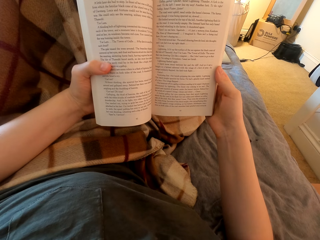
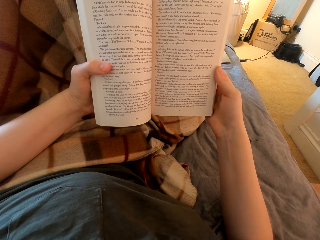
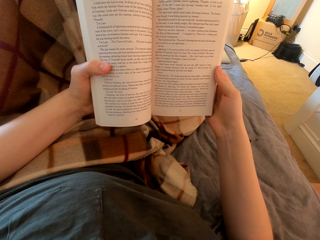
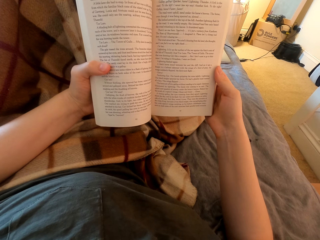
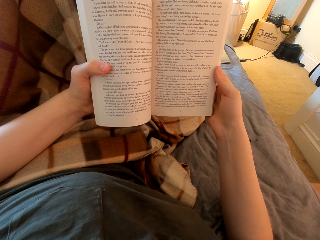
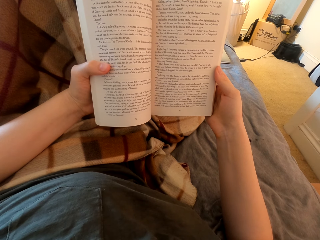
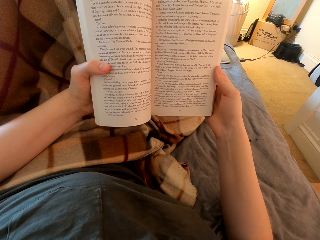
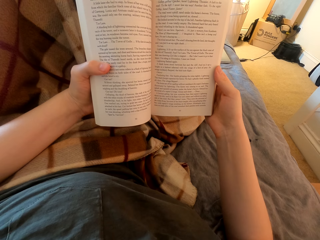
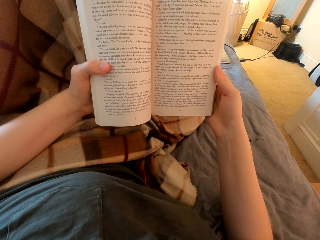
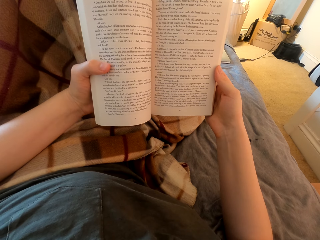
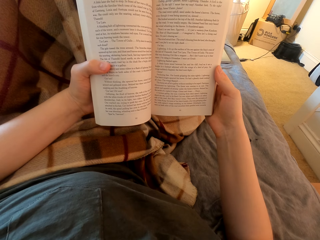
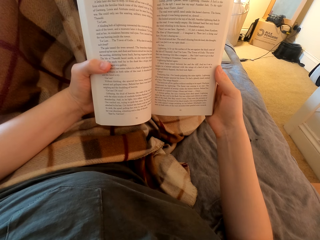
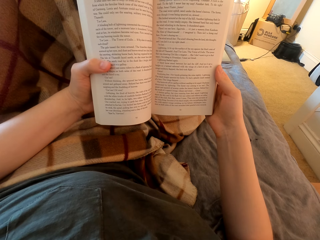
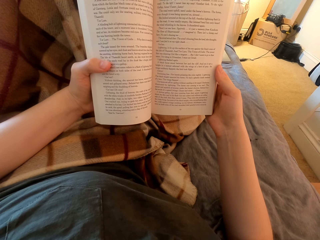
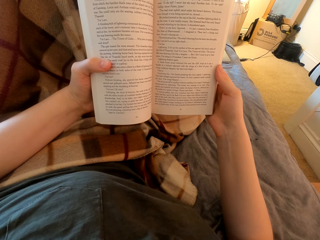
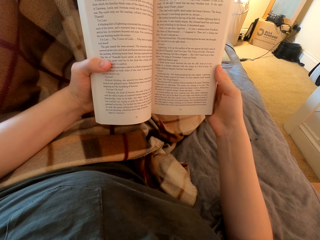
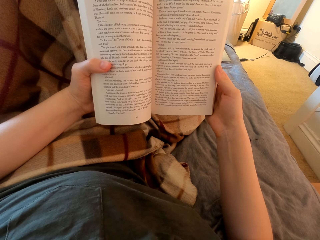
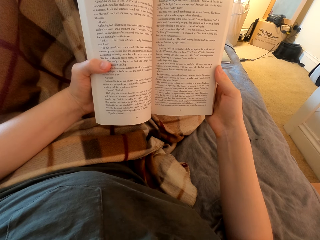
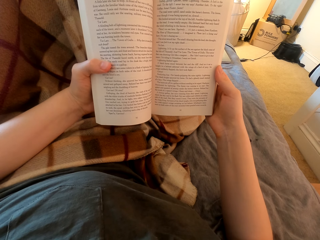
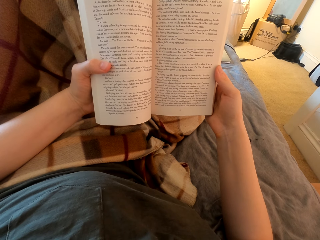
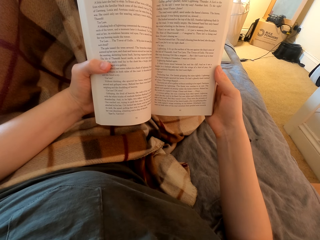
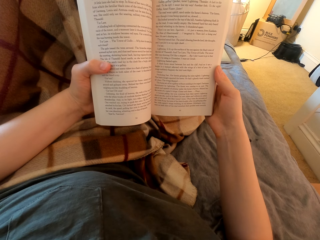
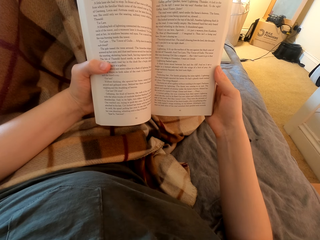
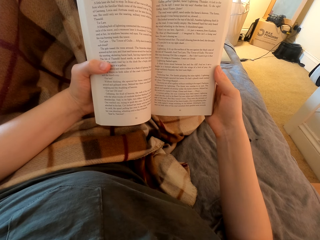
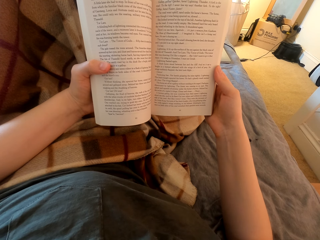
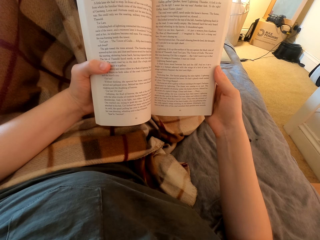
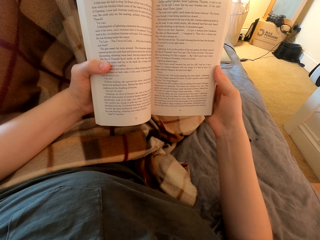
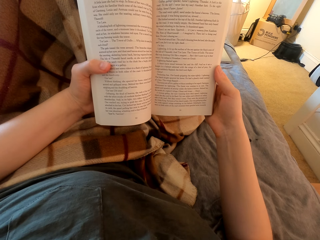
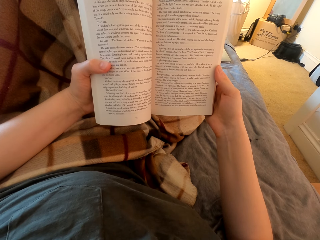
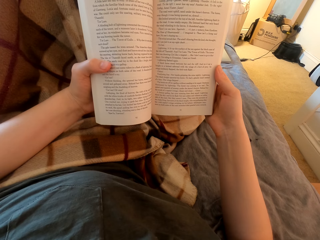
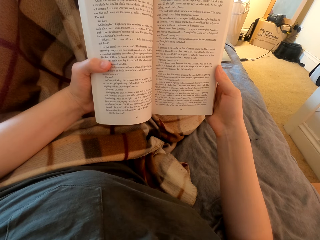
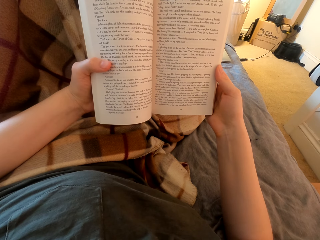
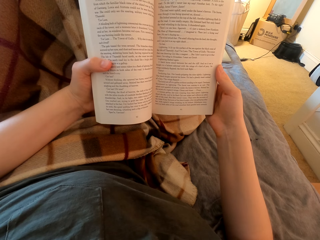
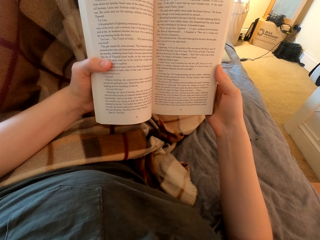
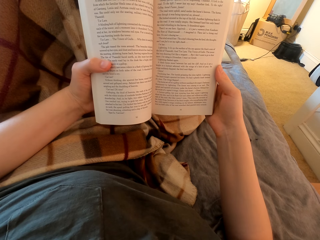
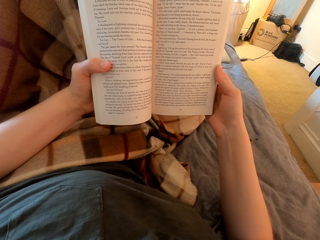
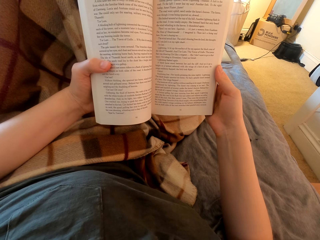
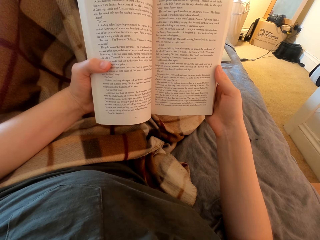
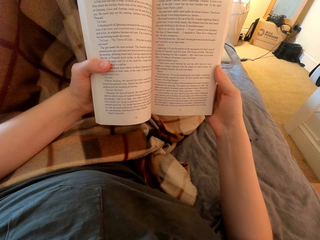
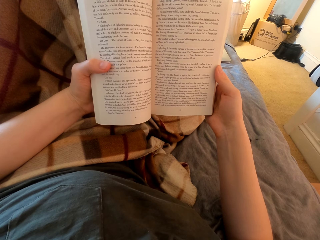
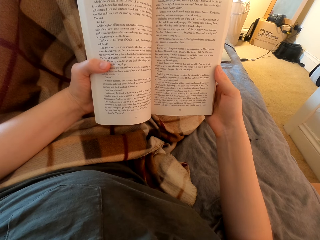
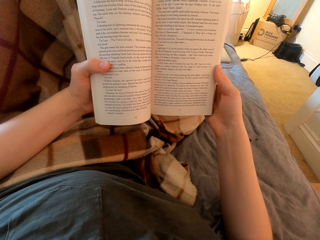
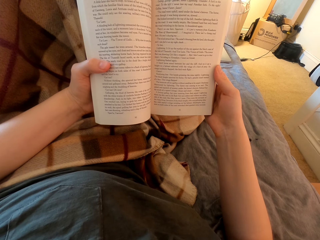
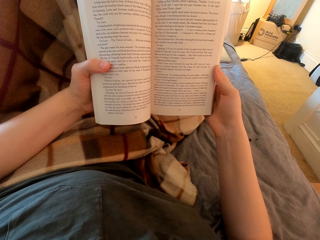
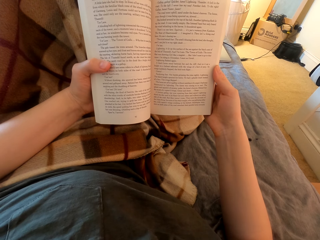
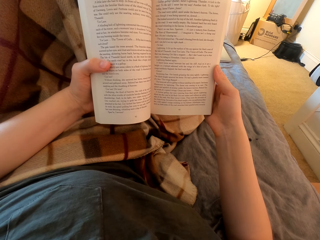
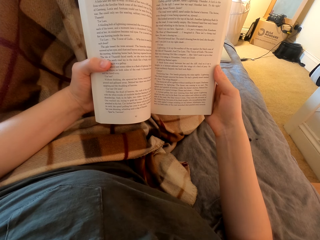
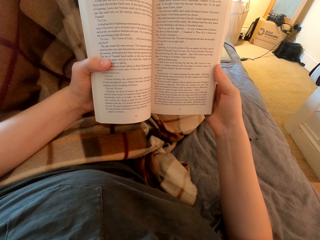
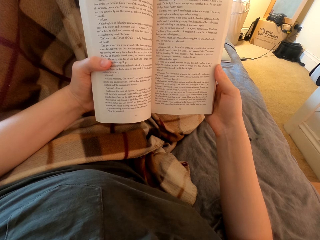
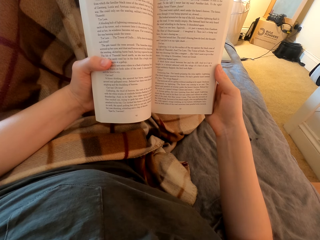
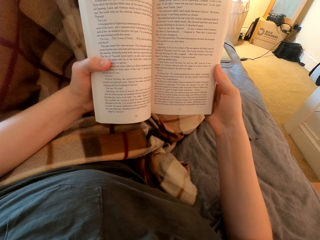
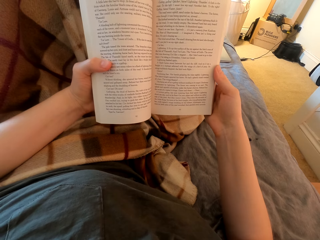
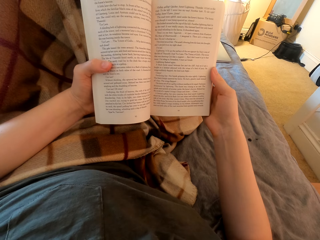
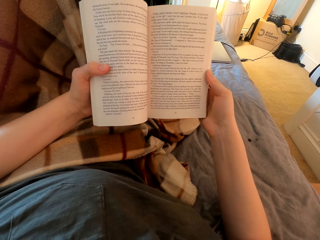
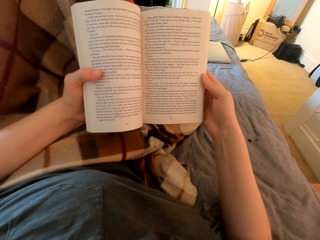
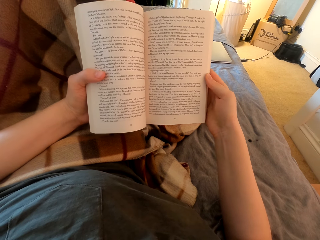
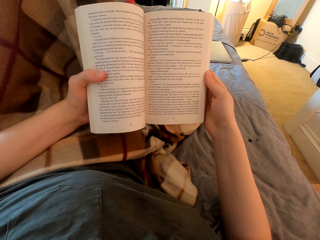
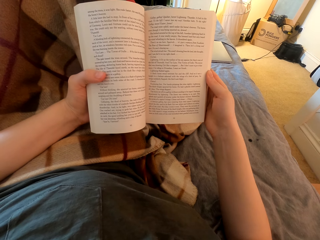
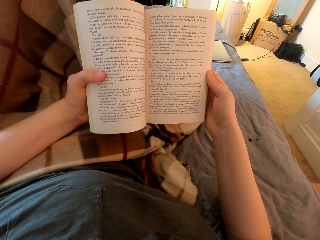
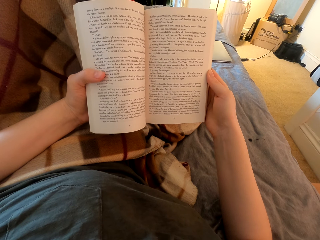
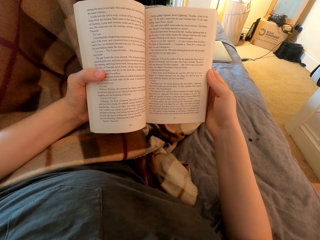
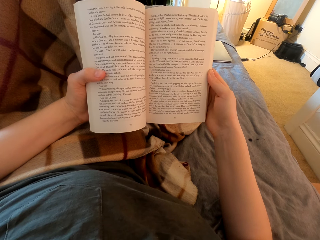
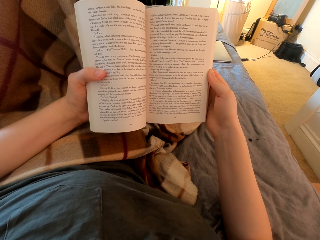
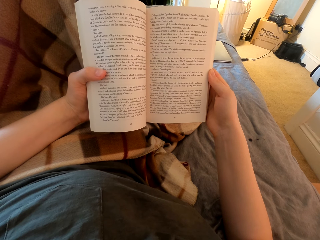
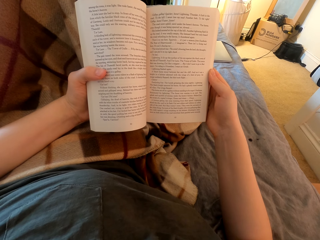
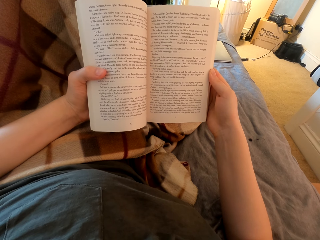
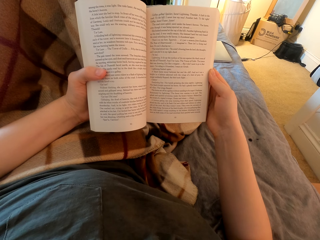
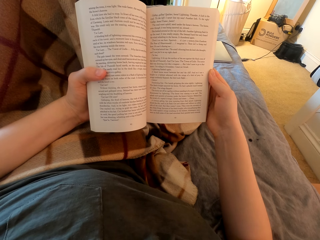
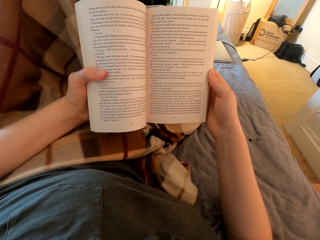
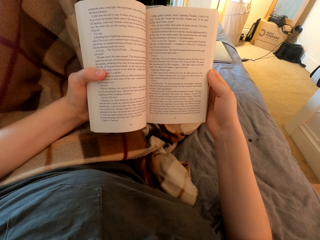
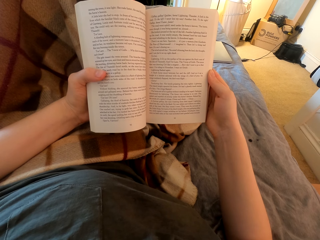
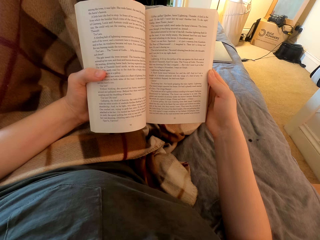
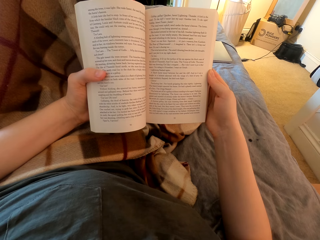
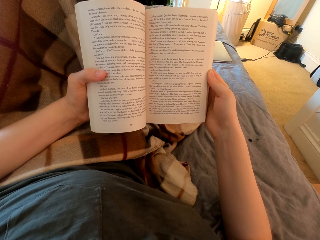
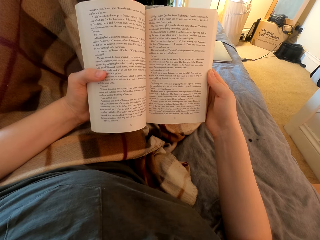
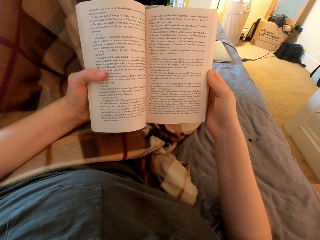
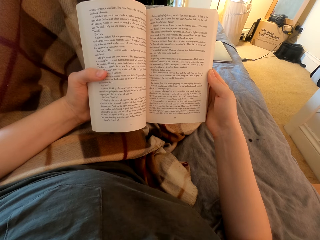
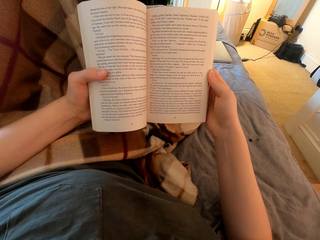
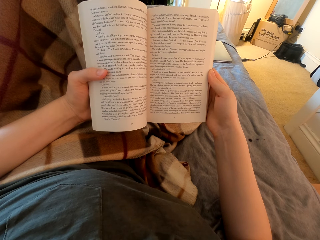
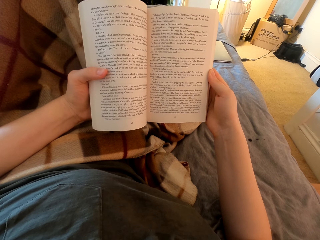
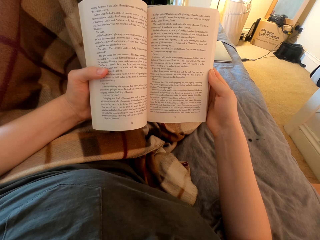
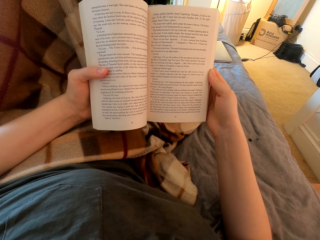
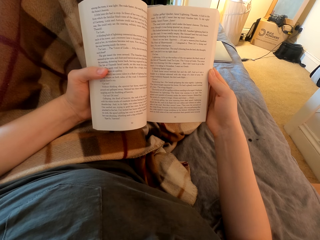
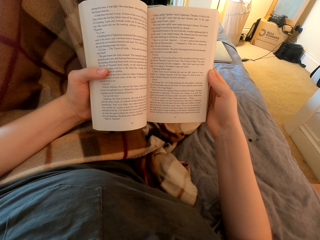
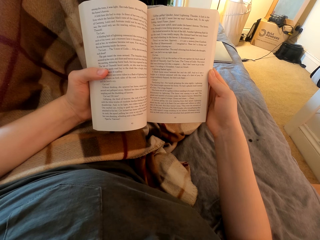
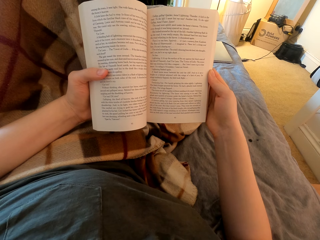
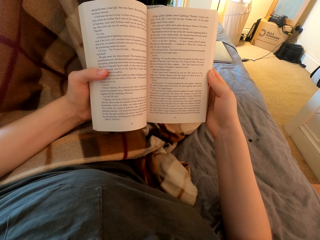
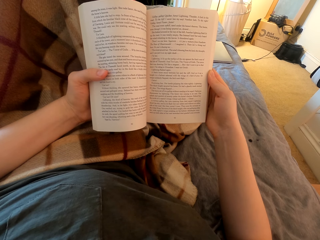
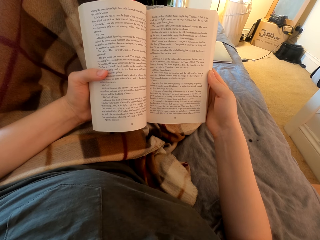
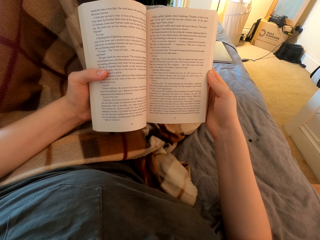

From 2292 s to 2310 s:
The camera wearer lifts up the book. They read the book.

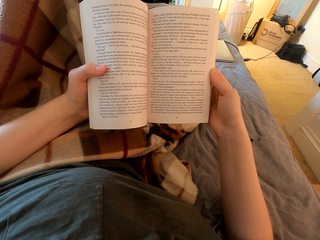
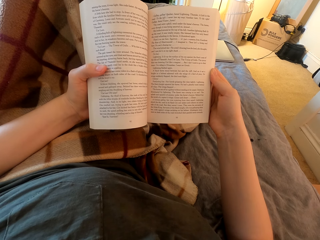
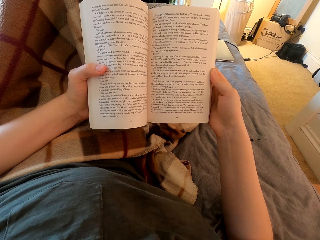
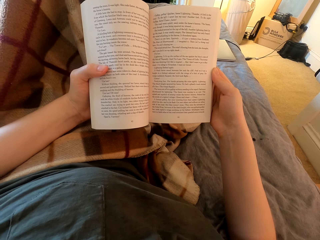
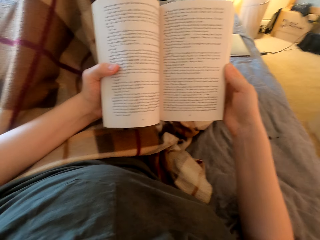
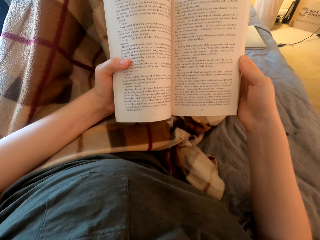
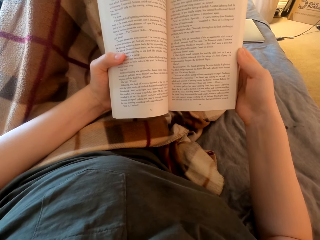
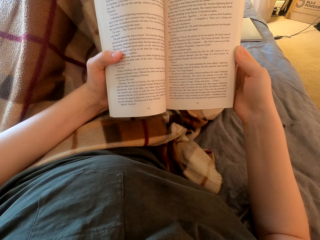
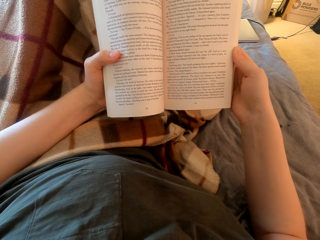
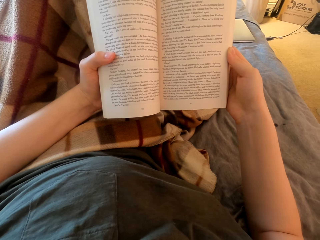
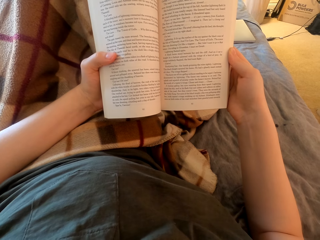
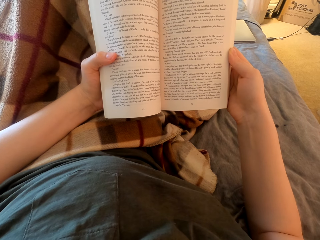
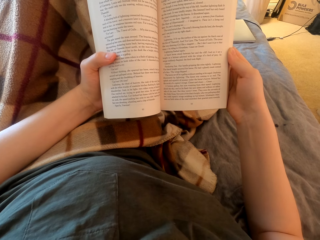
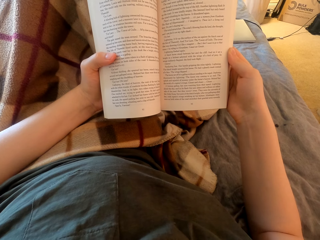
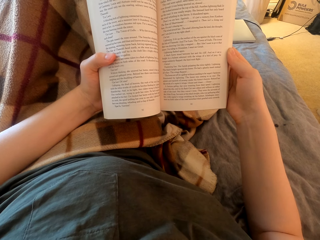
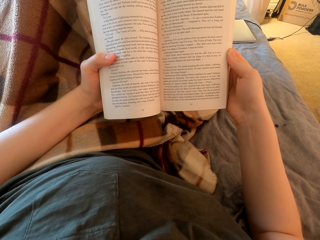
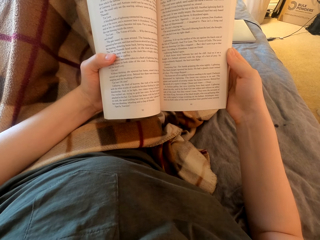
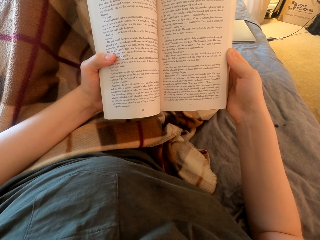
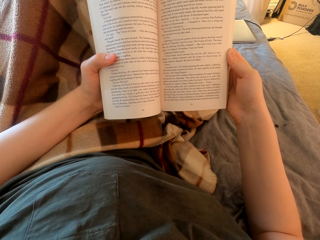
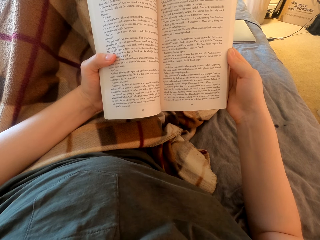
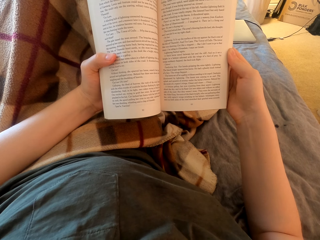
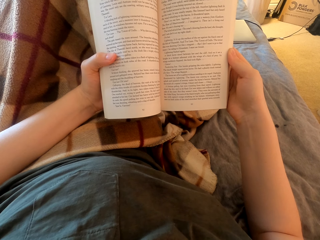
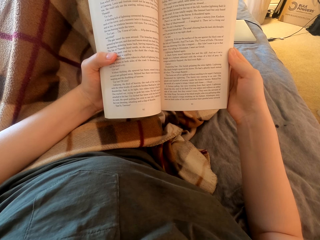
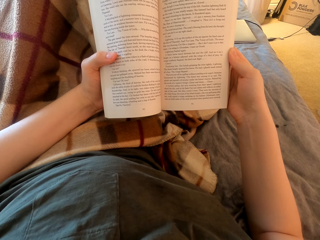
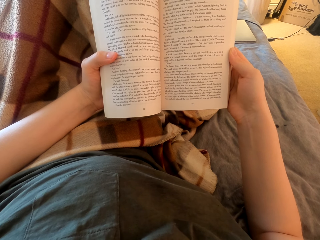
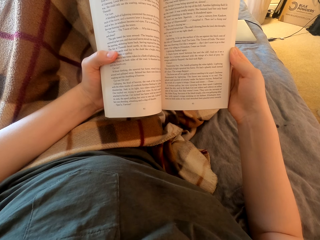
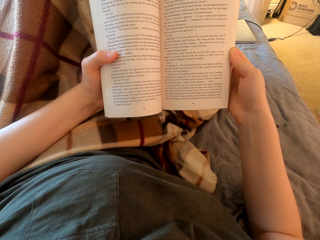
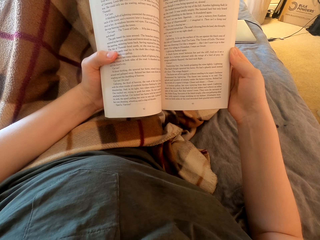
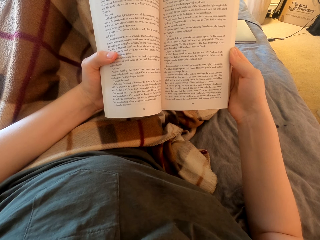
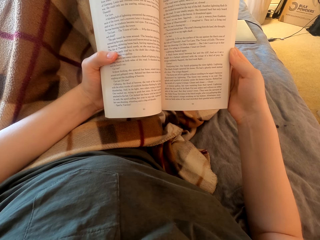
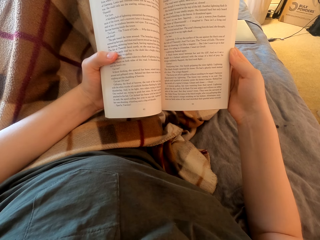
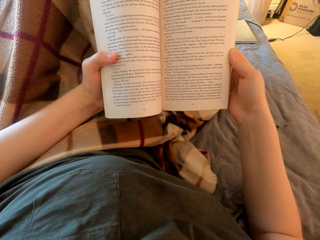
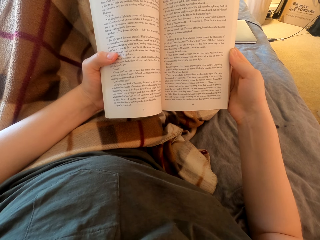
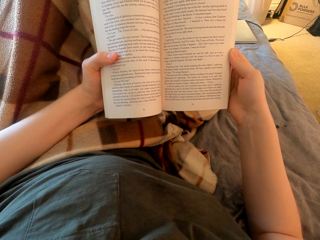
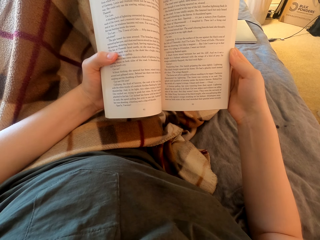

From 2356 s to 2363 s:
The camera wearer moves around. They read a book.
